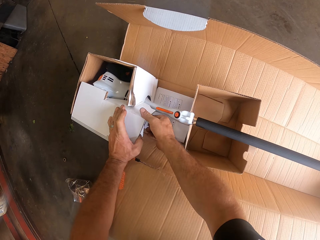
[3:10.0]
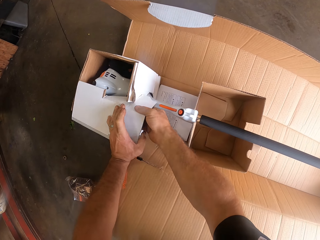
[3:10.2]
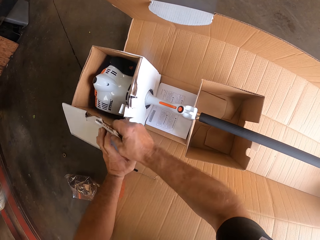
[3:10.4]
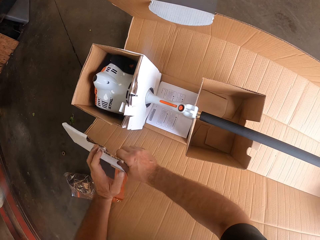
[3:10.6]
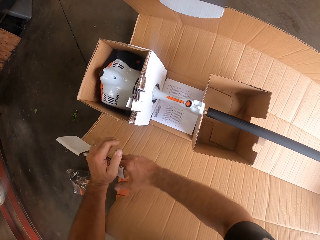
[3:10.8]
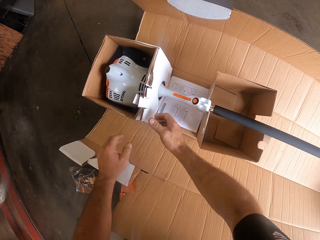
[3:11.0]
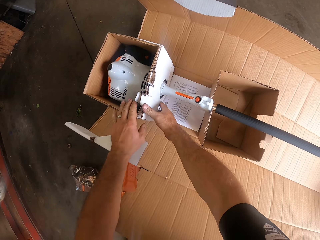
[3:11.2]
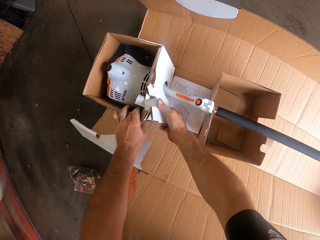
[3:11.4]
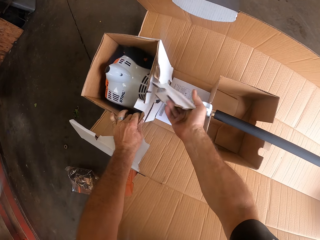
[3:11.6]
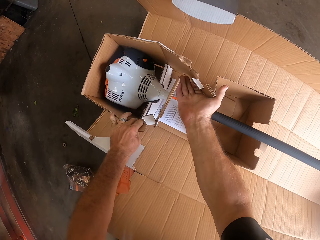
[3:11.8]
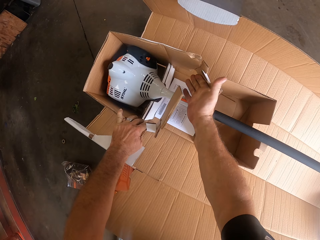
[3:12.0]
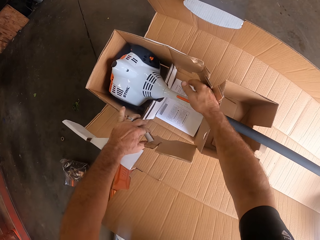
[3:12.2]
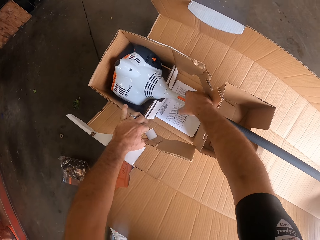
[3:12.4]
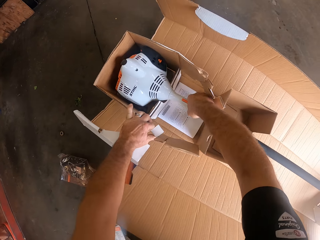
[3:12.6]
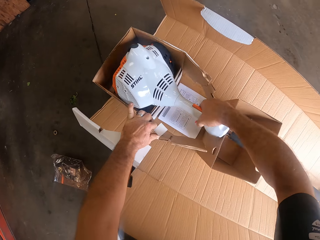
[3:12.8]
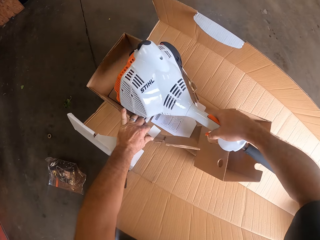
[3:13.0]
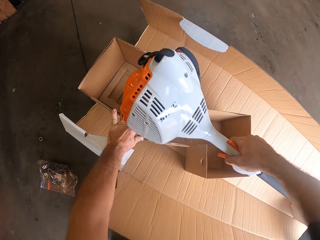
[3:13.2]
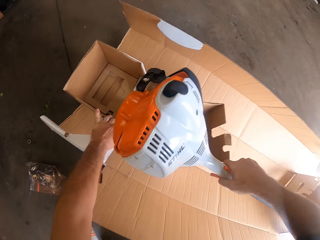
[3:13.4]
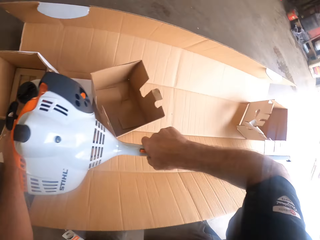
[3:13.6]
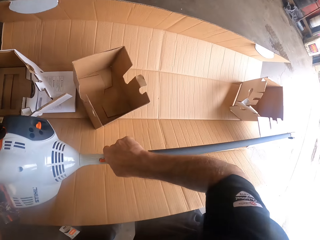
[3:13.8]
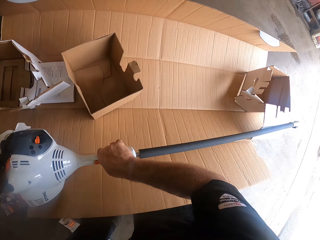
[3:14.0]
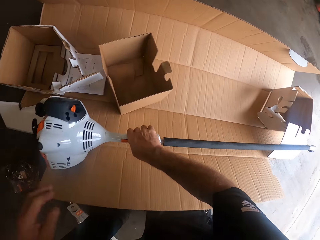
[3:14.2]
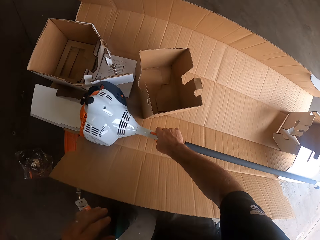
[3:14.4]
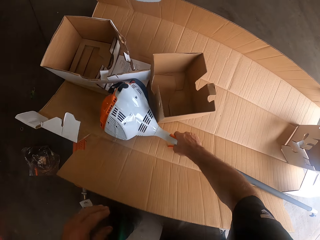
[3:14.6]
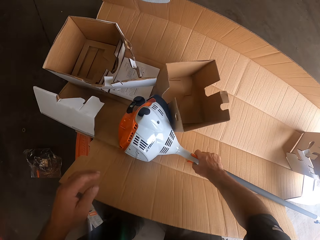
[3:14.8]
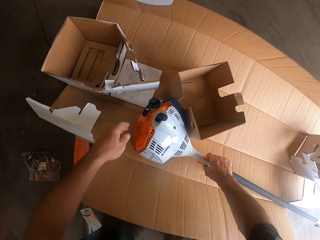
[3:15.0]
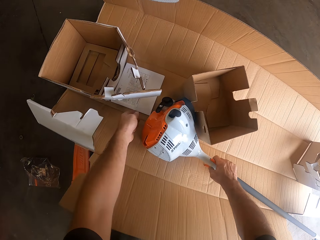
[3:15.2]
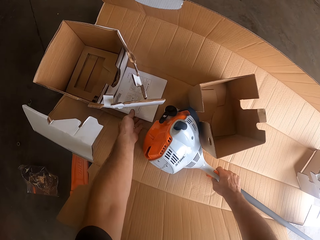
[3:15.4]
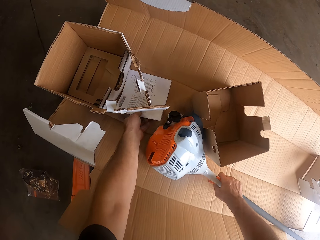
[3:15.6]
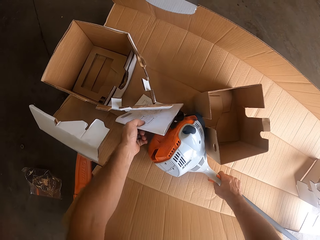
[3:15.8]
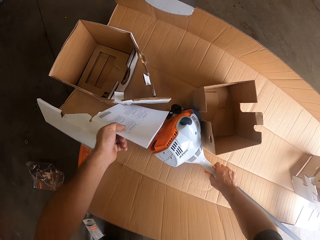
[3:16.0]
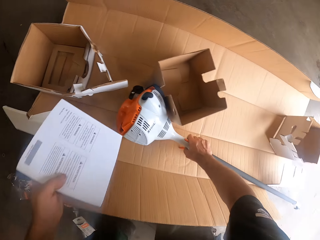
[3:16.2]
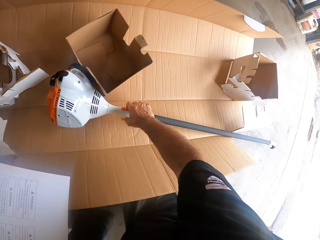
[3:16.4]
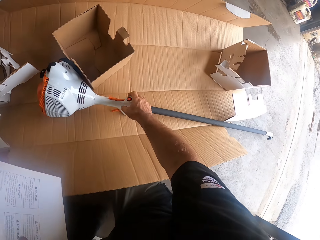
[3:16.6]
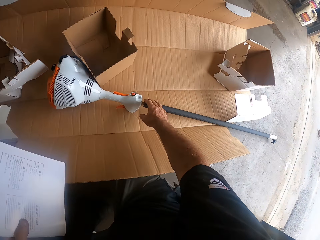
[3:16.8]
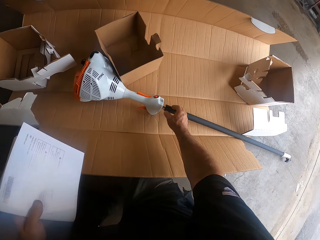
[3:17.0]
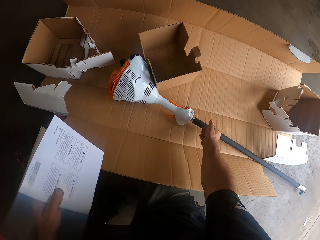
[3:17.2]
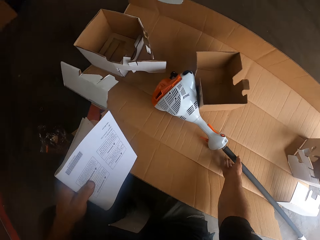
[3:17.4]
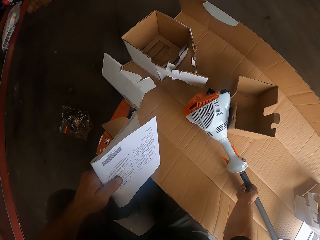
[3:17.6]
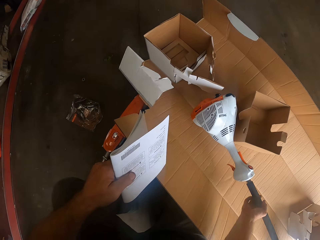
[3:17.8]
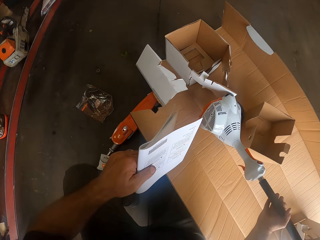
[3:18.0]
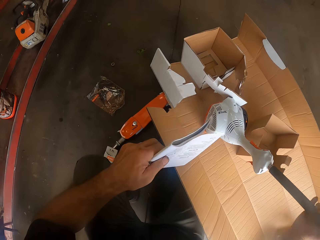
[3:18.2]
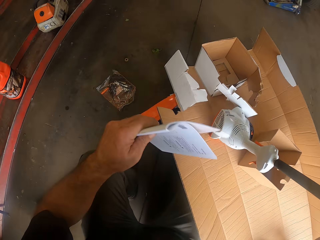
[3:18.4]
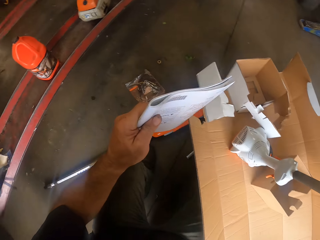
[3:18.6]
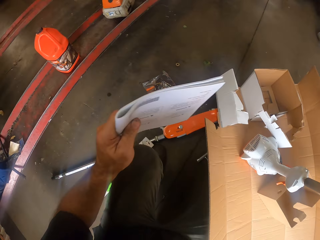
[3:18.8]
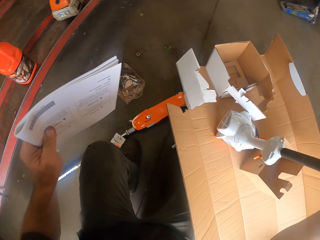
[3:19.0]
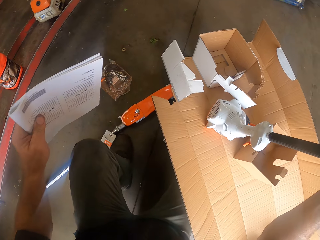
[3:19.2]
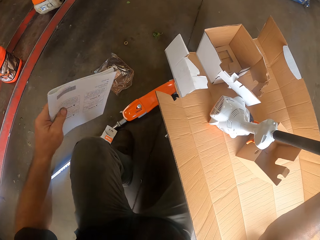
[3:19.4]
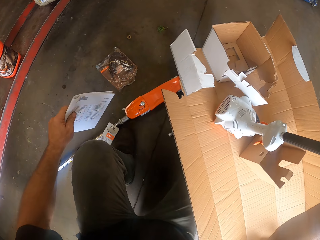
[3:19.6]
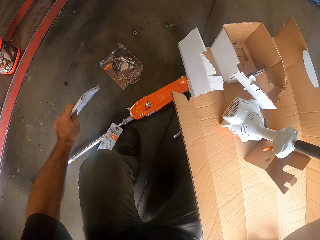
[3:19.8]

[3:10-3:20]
The camera wearer picks the head of the hedge trimmer from the carton with his right hand. He places the head of the hedge trimmer in the open carton with his right hand. He picks a manual from the carton with his left hand. He lifts the head of the hedge trimmer with his right hand.

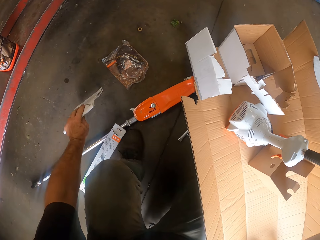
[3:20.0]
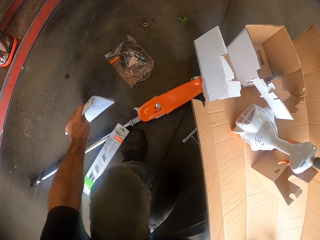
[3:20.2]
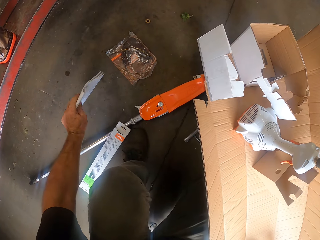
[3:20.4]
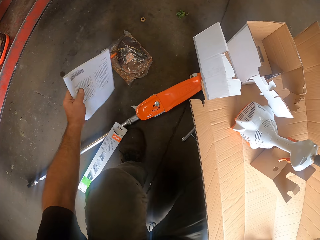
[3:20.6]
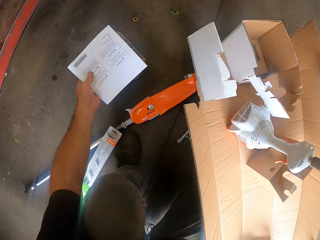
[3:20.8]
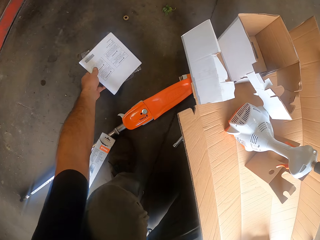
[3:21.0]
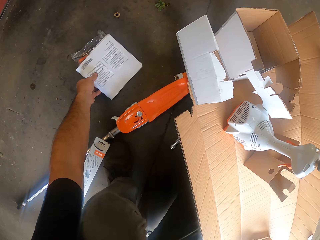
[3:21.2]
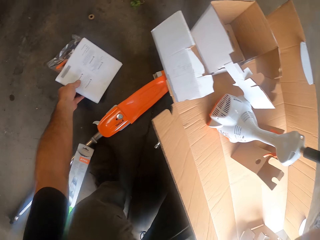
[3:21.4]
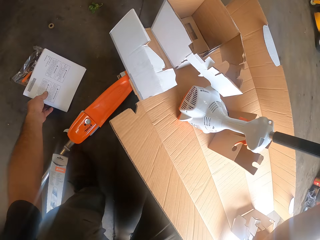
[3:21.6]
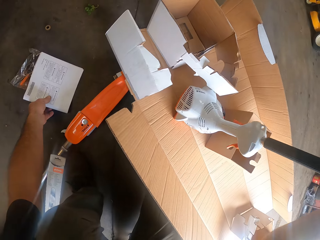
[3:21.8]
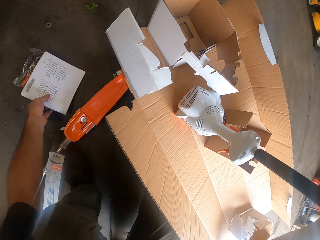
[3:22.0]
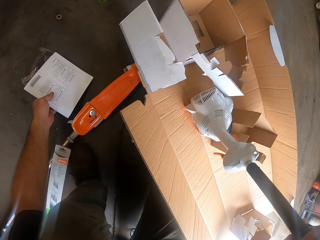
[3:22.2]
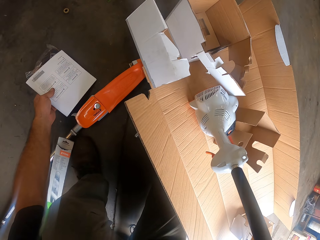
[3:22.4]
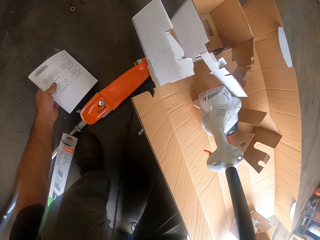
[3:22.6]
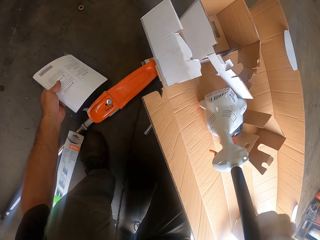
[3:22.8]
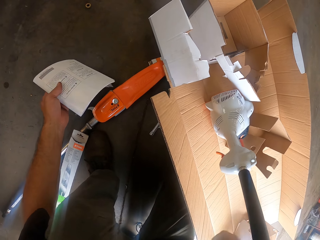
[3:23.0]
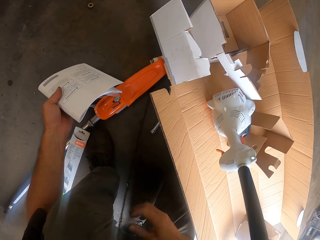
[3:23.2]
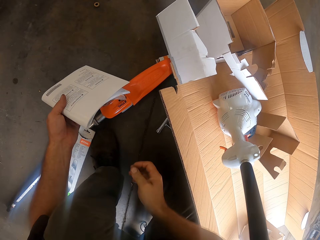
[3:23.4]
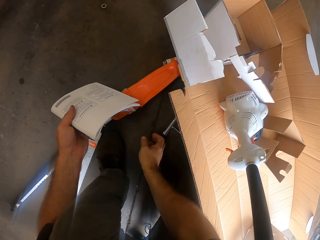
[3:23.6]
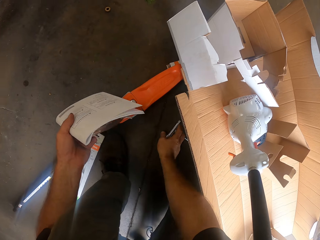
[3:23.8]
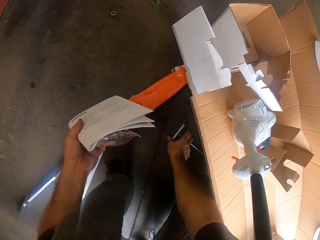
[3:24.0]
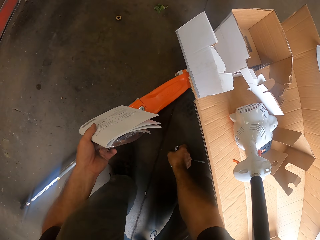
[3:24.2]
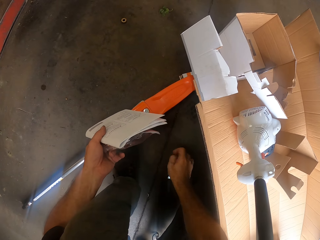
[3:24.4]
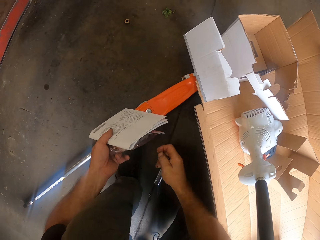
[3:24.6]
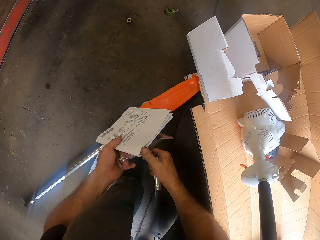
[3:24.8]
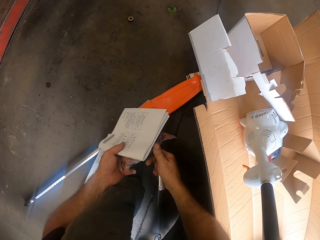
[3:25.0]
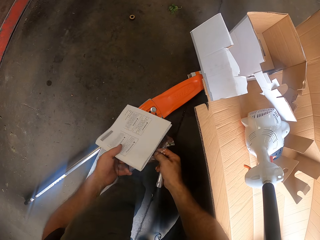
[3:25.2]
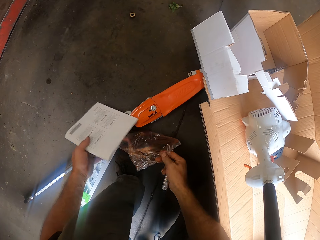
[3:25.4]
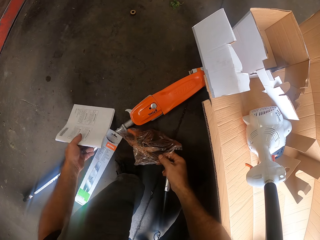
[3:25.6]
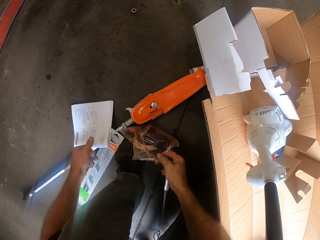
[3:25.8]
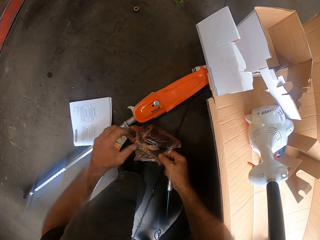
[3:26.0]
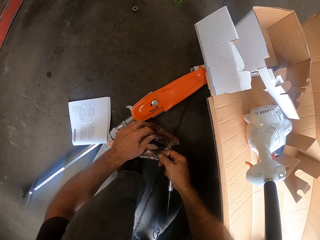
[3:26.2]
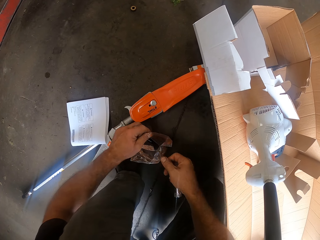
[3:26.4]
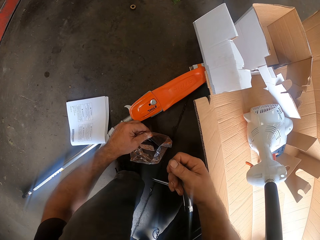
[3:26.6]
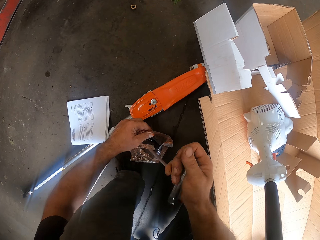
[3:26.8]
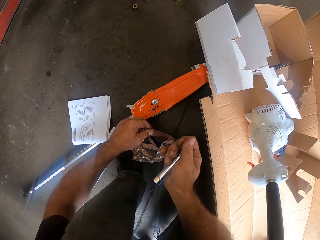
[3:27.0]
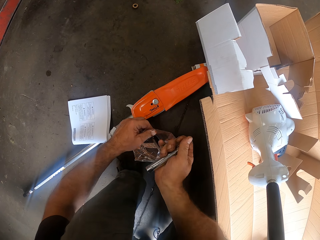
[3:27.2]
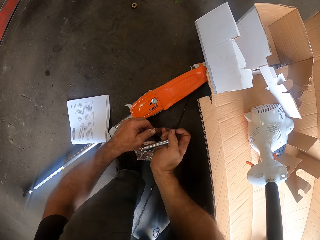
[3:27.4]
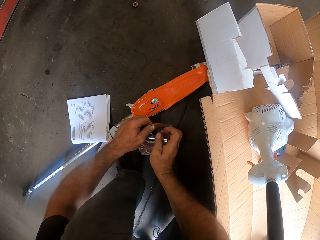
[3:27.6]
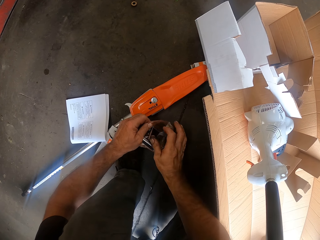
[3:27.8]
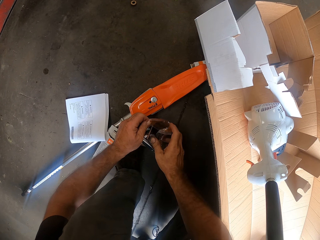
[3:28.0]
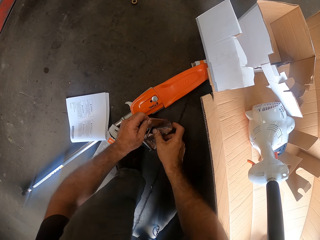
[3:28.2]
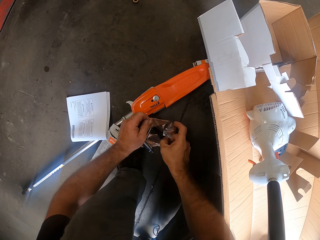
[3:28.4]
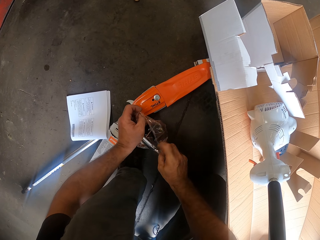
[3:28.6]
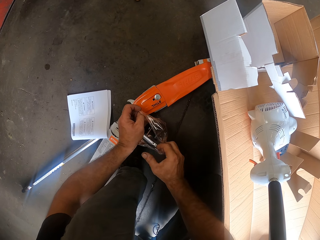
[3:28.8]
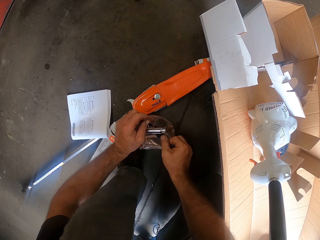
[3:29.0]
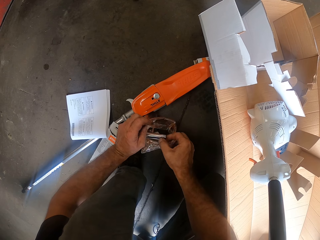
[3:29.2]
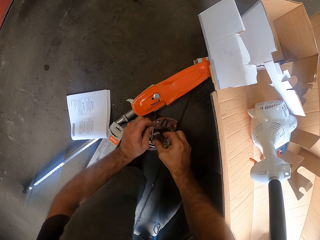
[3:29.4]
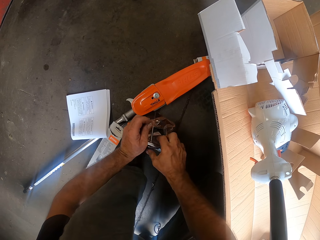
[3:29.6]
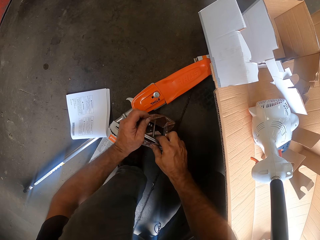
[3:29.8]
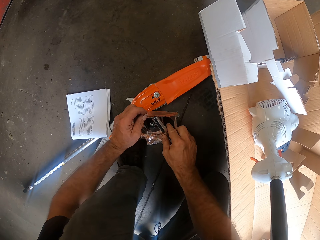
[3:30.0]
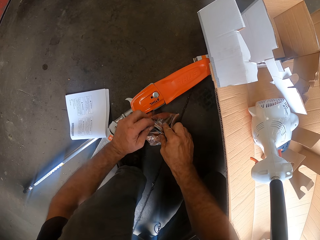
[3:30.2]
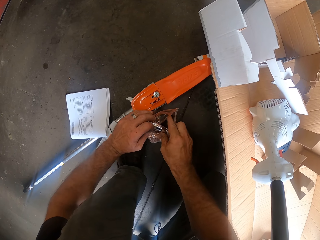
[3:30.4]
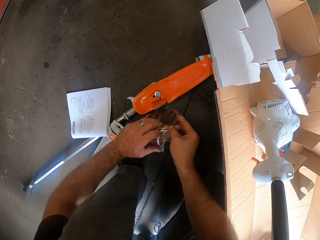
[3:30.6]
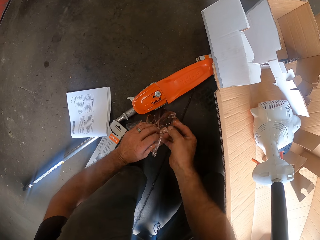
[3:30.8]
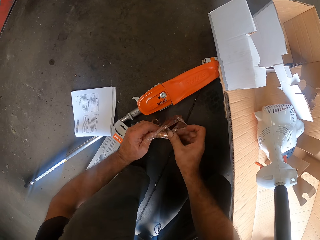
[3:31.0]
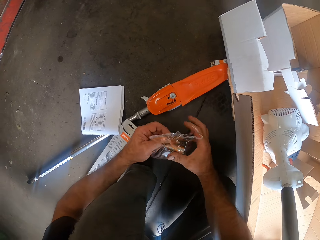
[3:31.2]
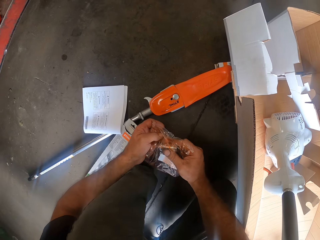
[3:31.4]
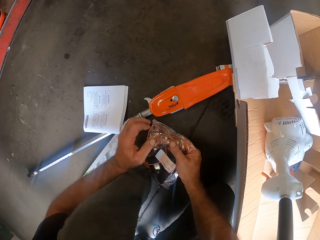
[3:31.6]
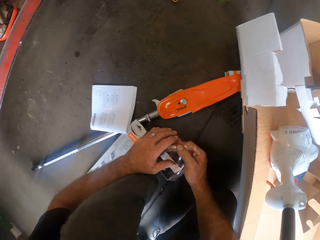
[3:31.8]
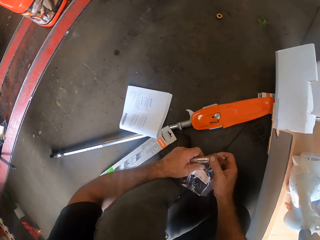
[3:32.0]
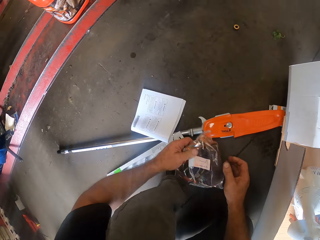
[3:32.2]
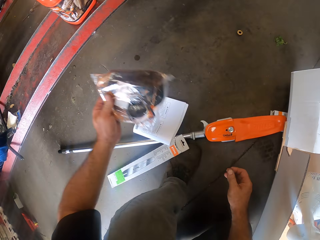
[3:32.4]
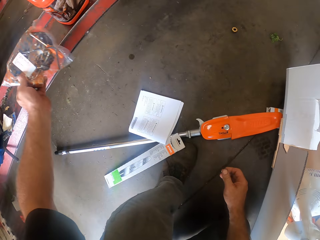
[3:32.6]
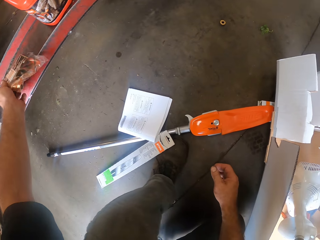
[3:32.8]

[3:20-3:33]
The camera wearer picks the sachet of wrench or polythene packet from the floor with his left hand. He places the manual book on the polythene packet. He picks the wrench from the floor with his right hand. He passes the sachet of wrench from his left hand to his right hand. He drops the manual on the floor with his left hand. He inserts the wrench into the sachet with his right hand. He folds the polythene packet.
